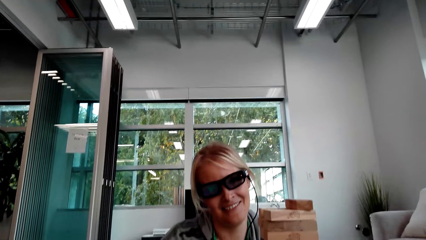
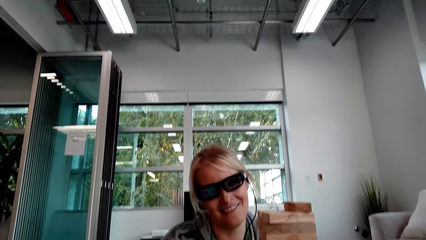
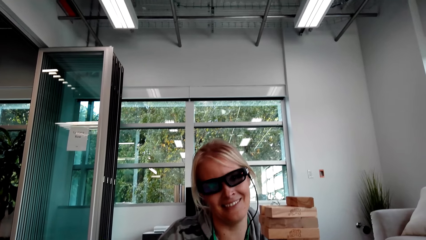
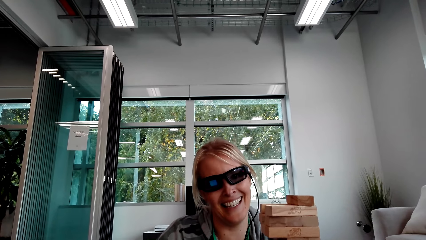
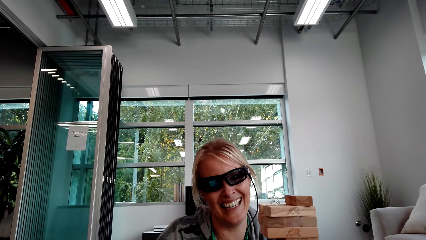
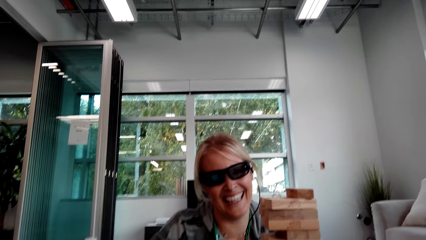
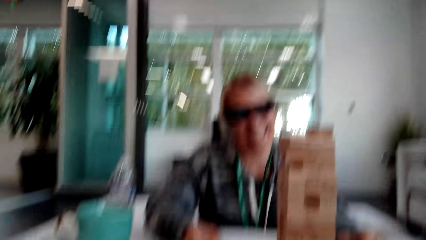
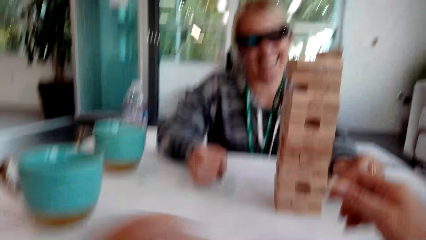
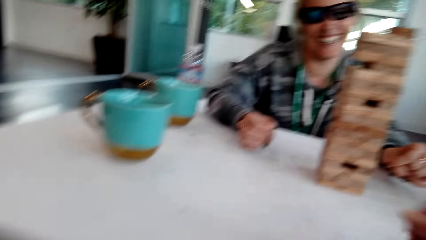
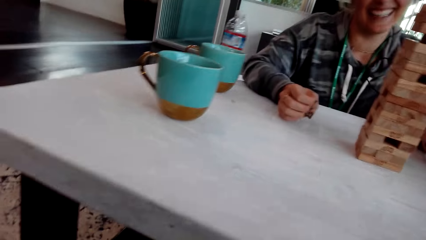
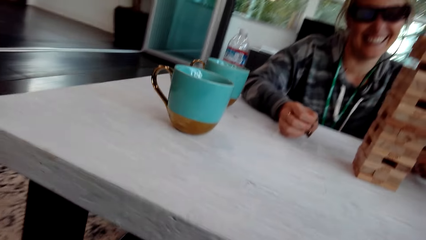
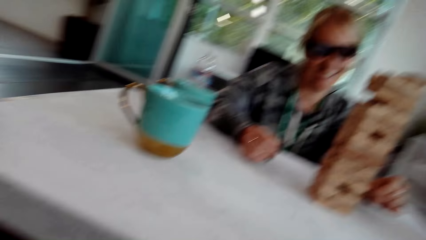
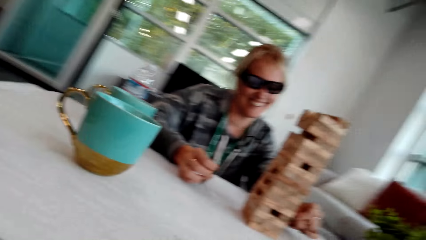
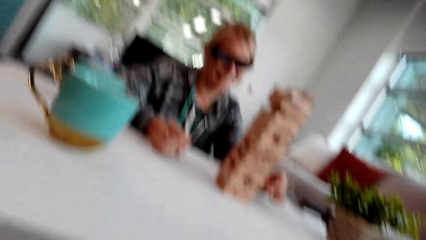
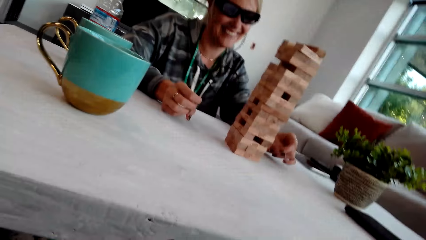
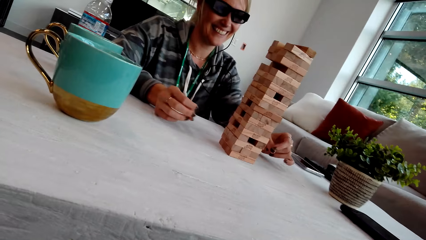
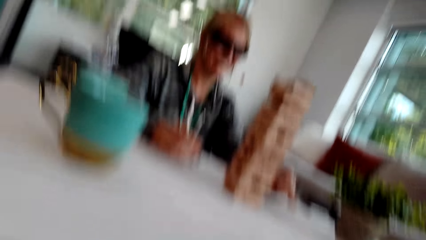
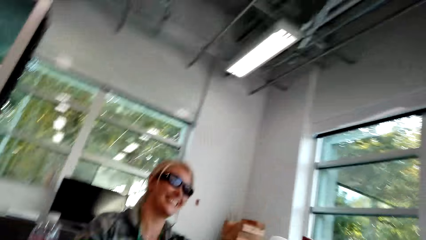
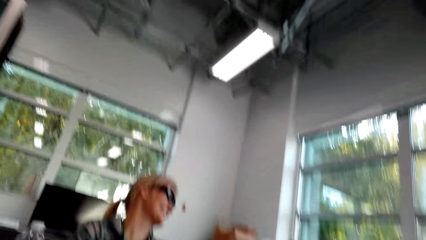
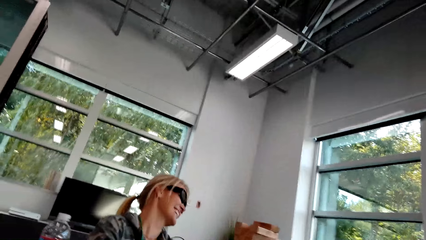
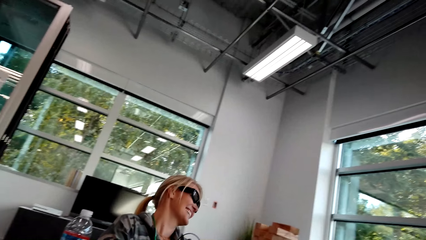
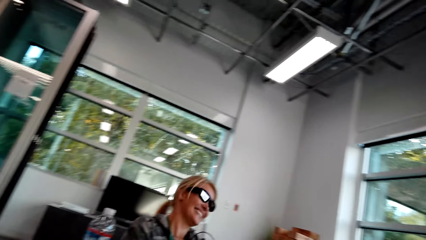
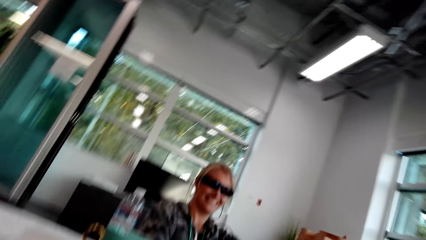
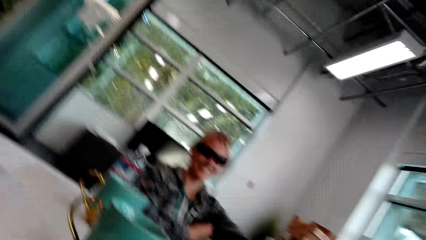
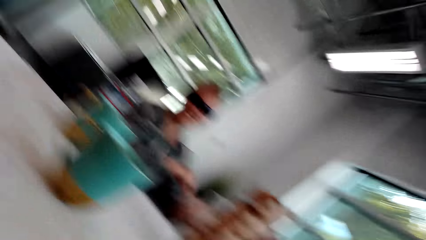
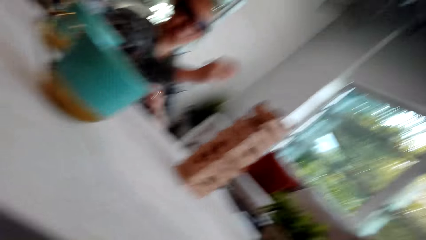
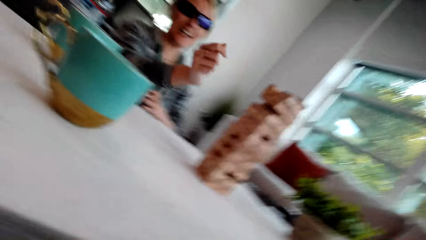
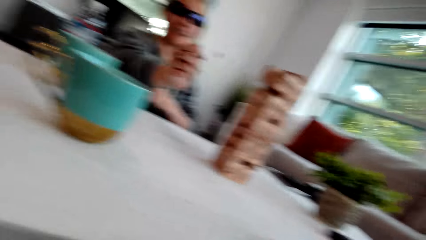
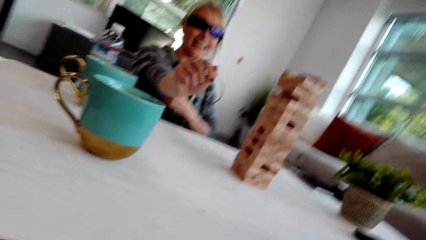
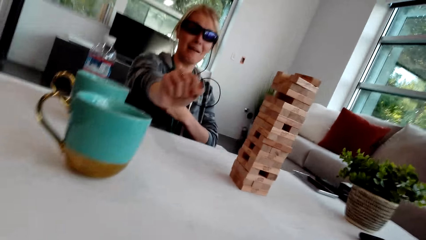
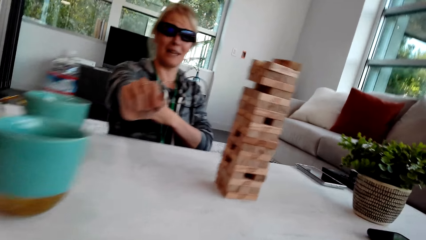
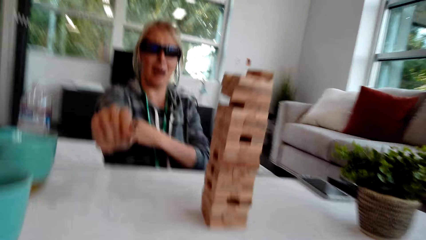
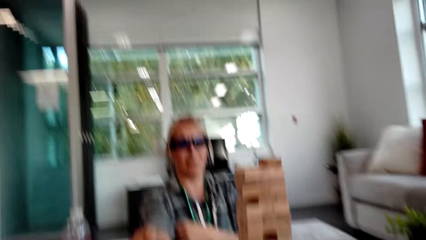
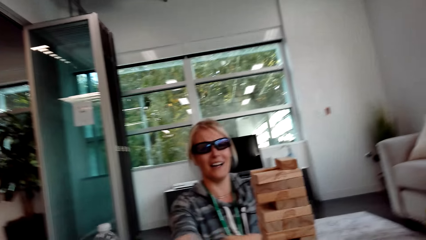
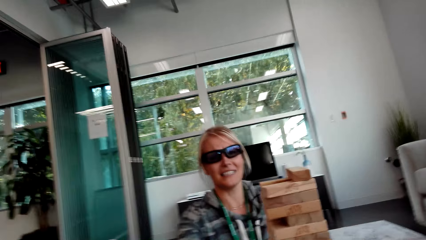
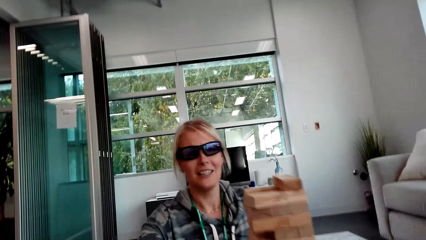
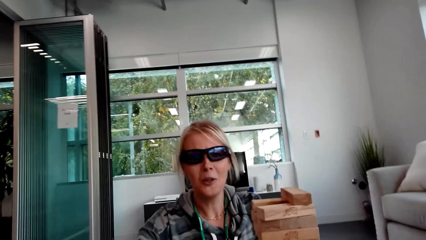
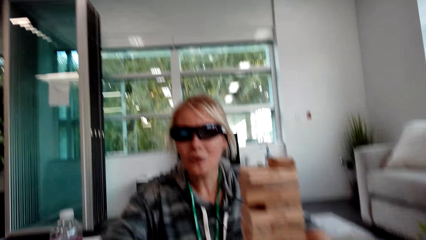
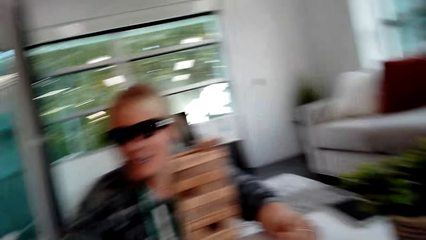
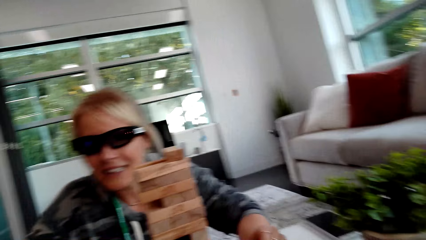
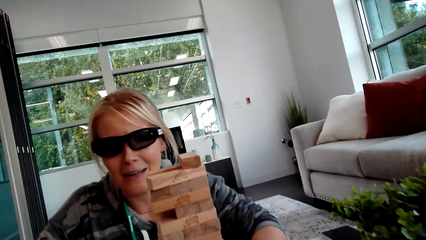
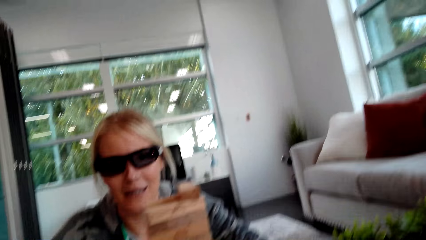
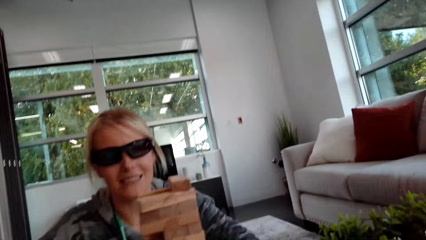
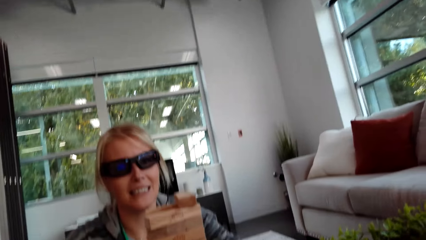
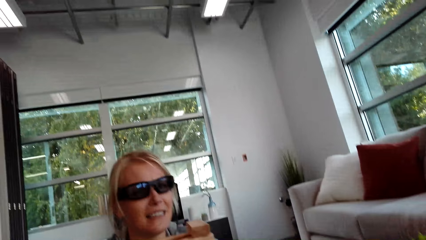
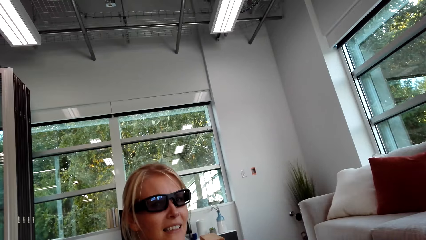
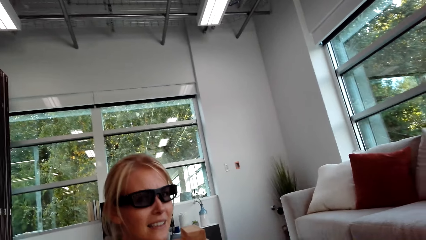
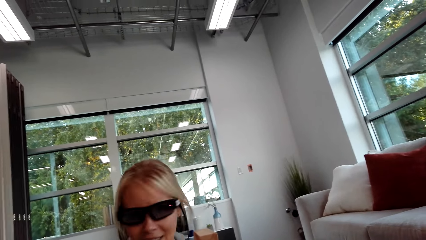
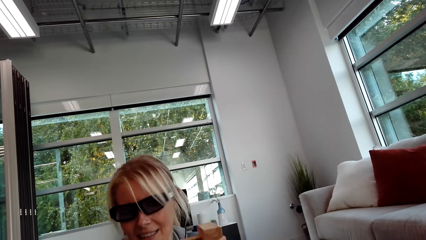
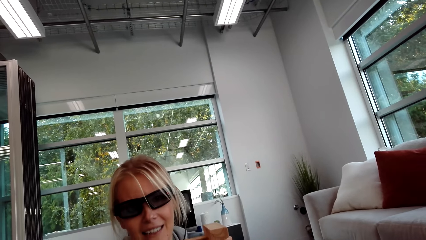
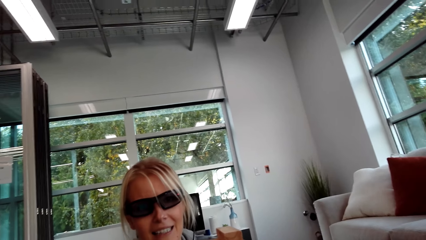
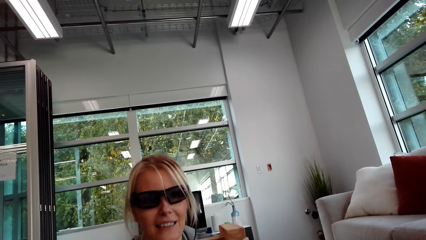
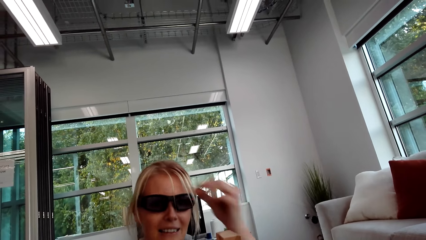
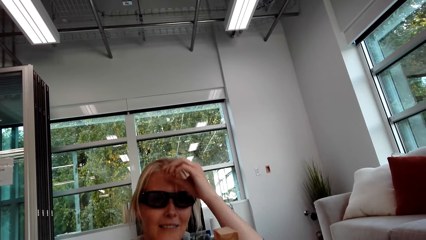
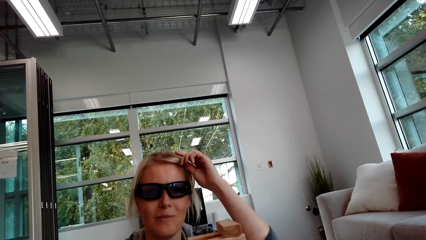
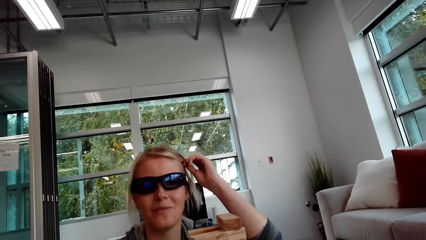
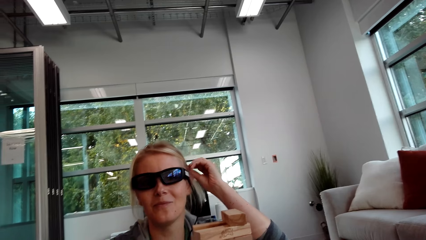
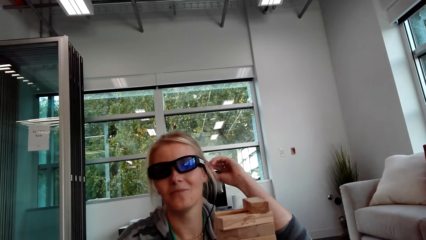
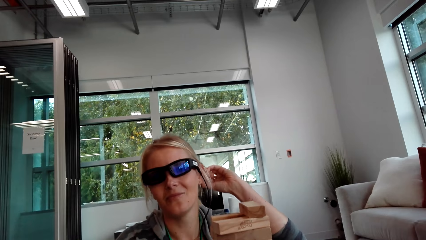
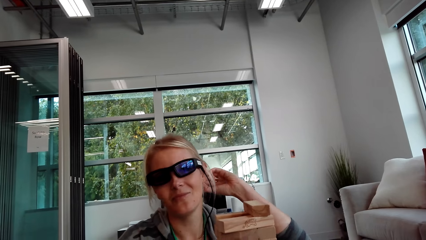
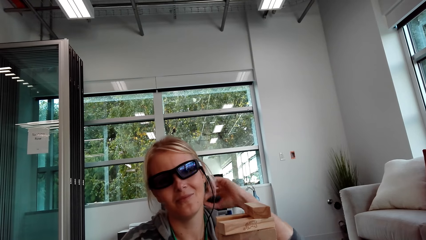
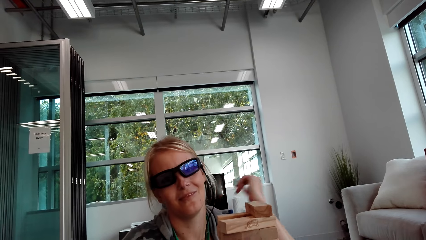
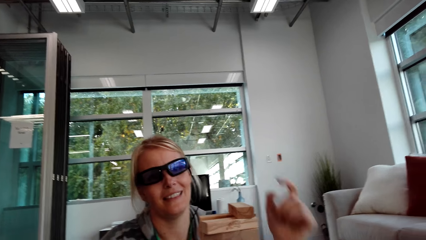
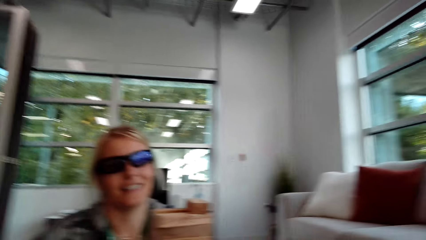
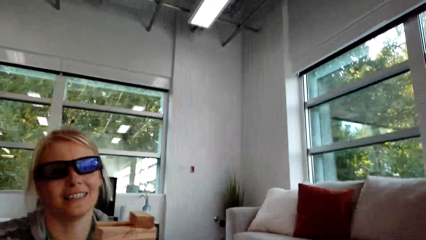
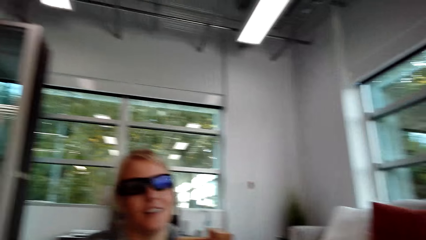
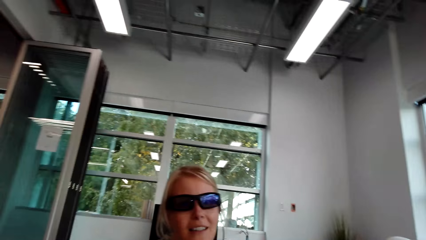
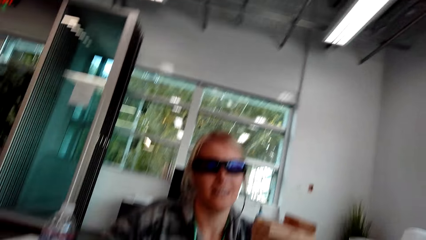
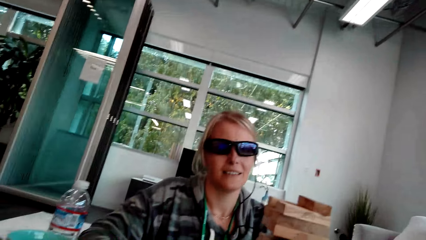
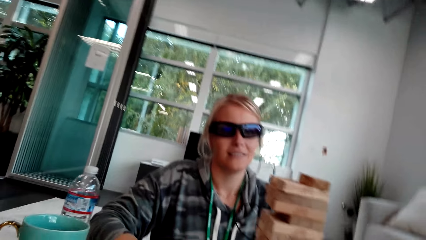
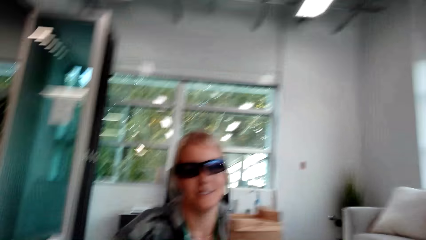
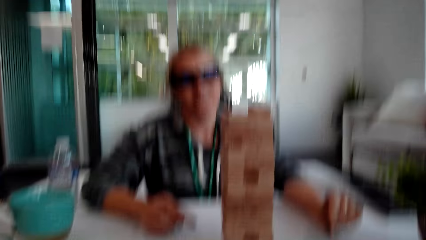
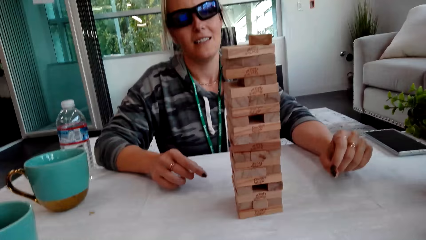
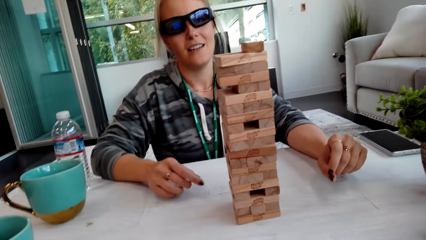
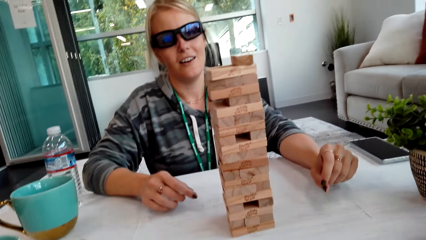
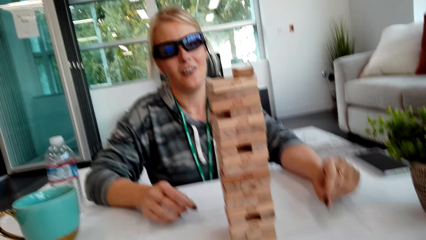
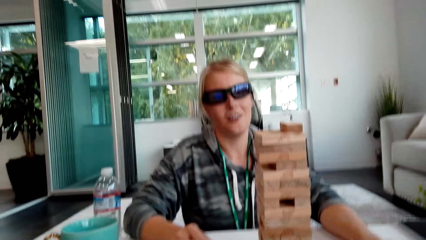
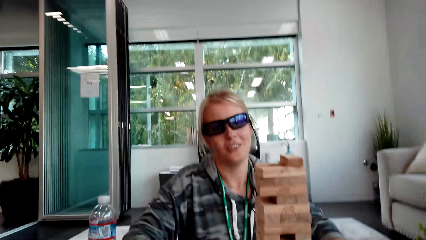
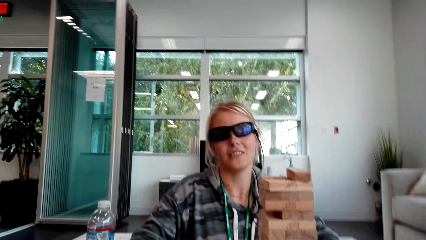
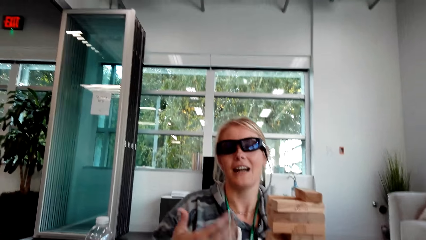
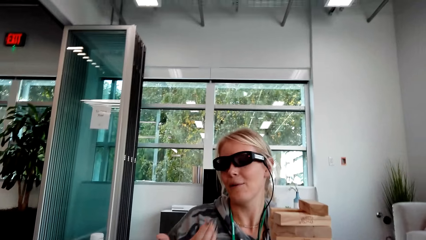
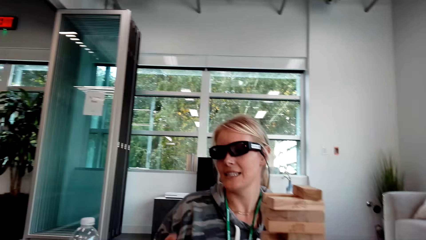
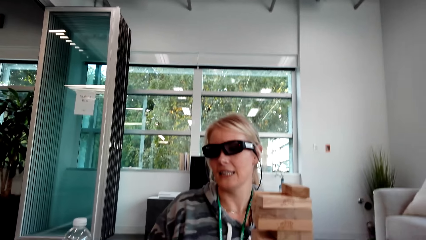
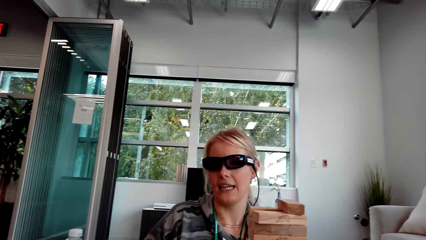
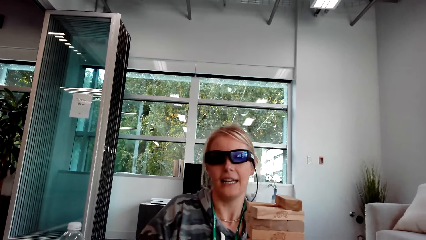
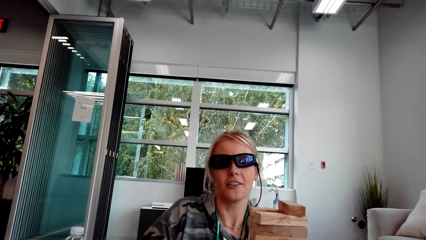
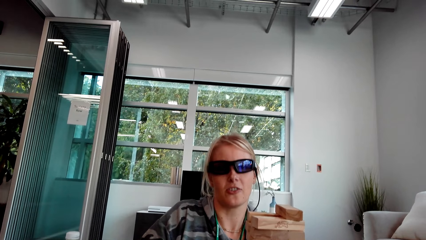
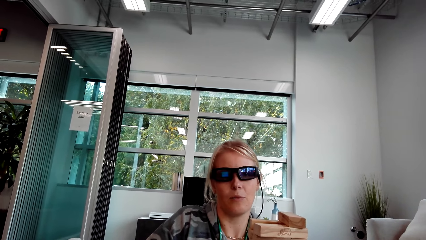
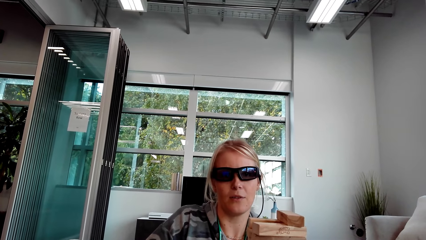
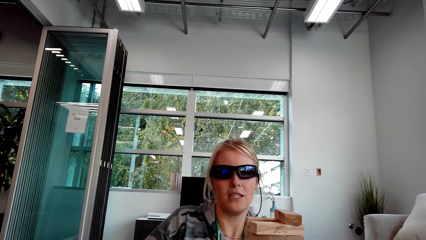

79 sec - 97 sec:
A woman laughs. The camera wearer talks. The woman stretches the hand and talks. The woman touches the hair and drops the hand. The camera wearer talks. The woman talks and moves the hands. The woman interacts with another woman.
